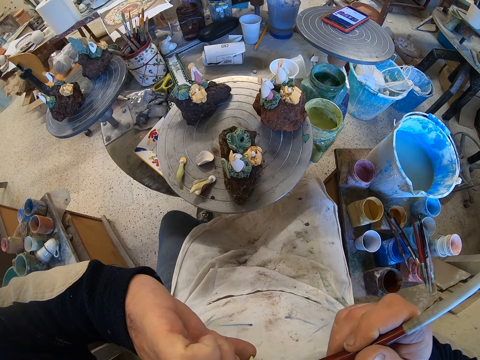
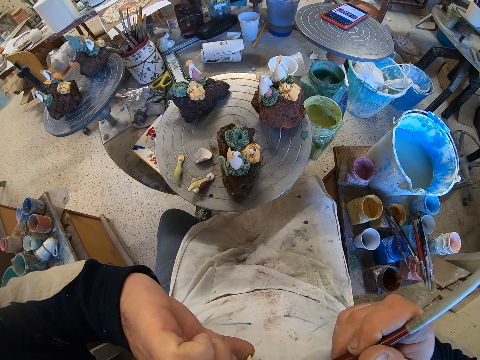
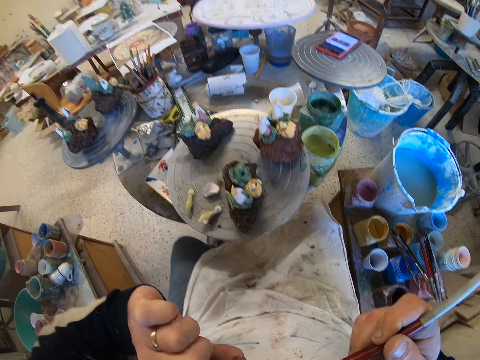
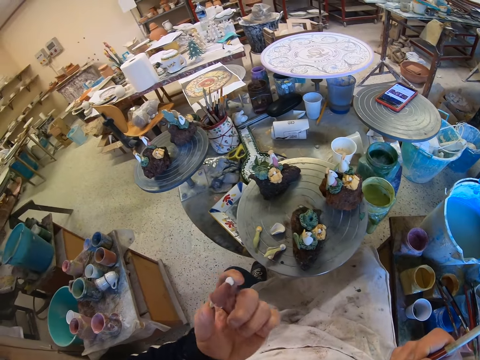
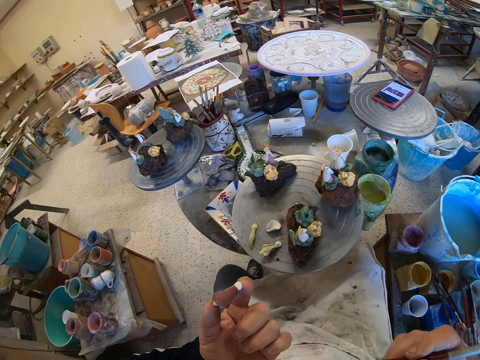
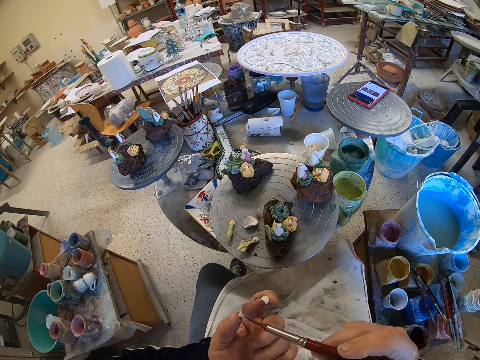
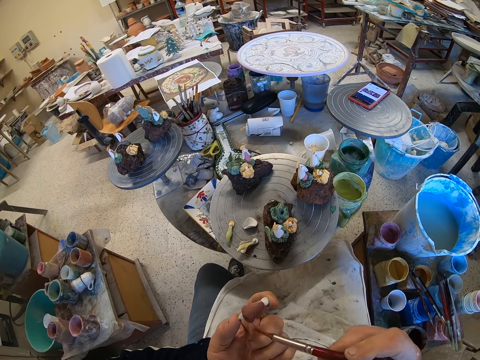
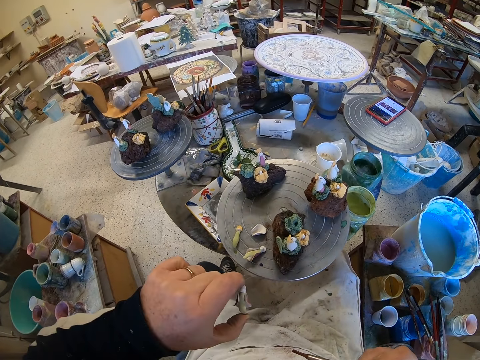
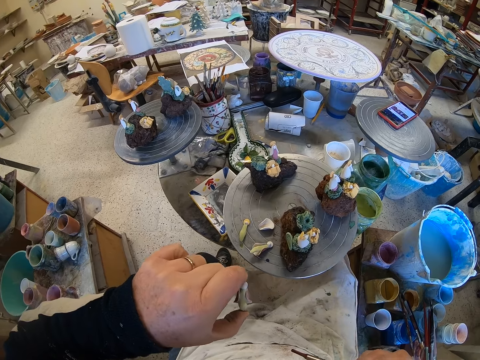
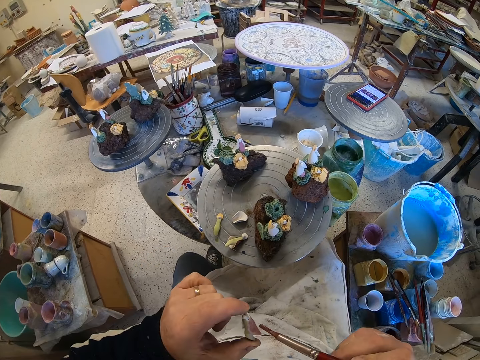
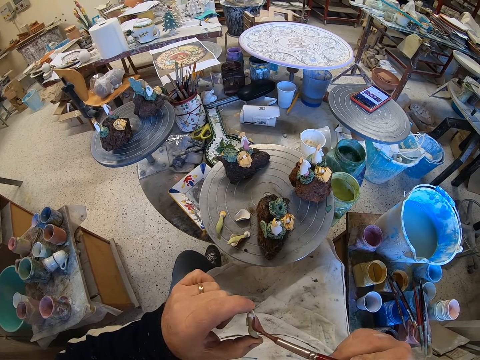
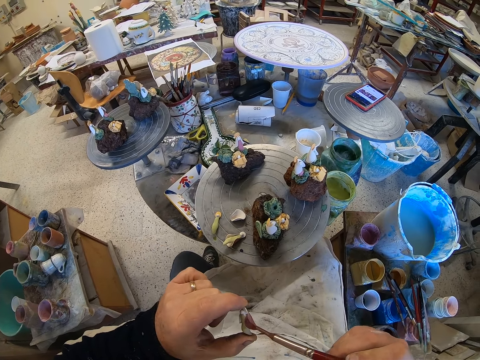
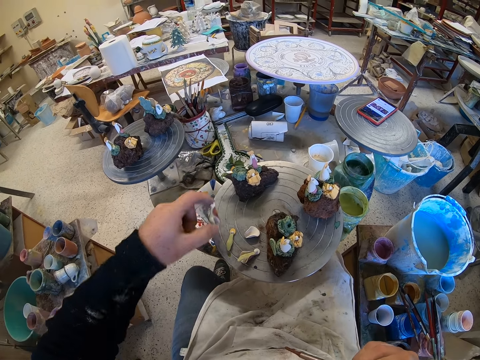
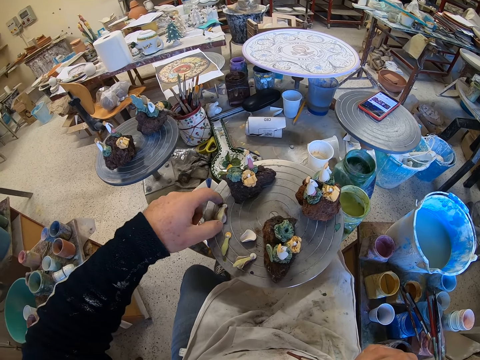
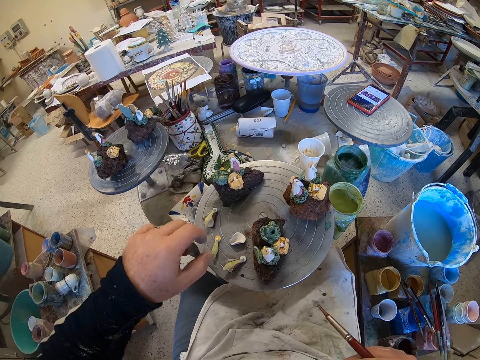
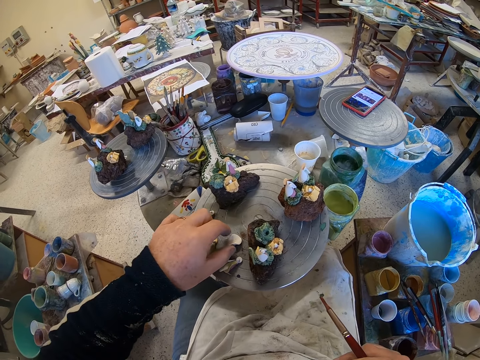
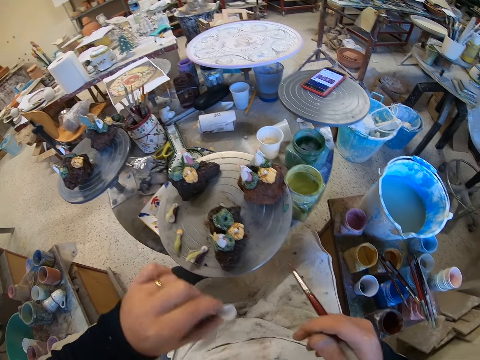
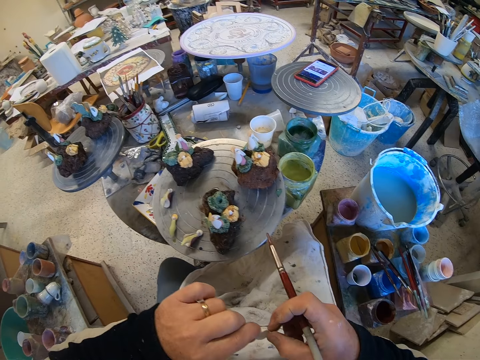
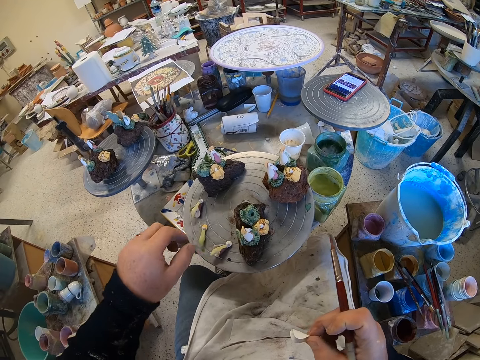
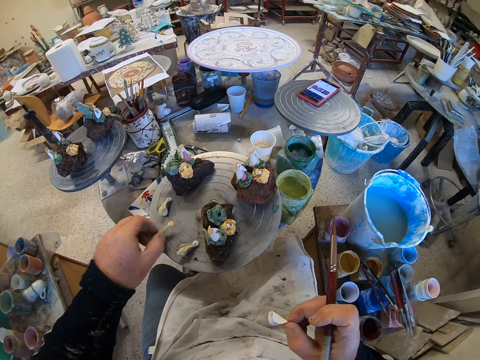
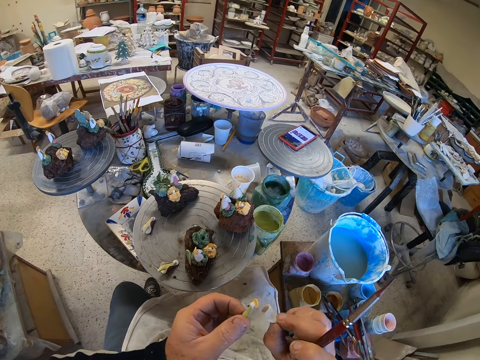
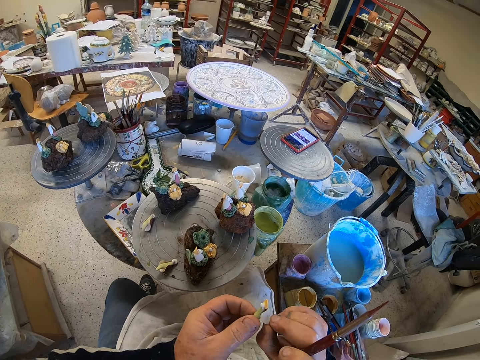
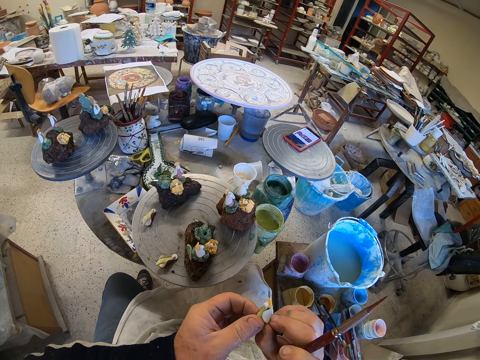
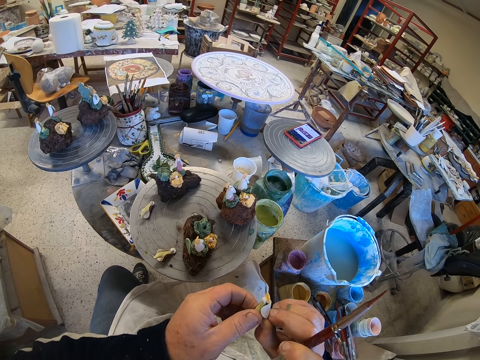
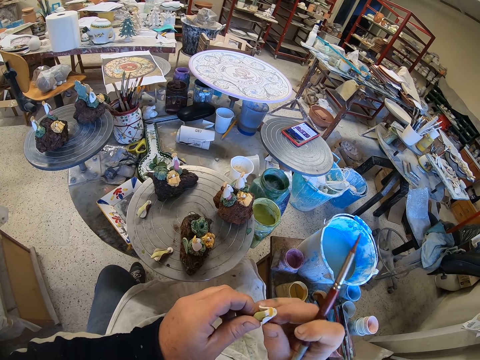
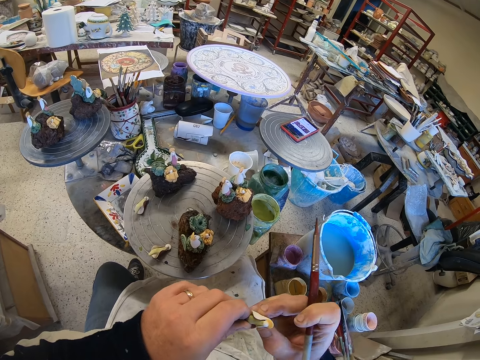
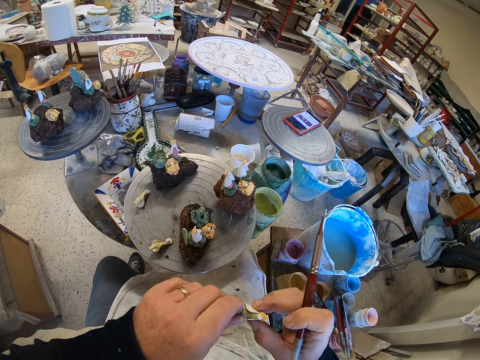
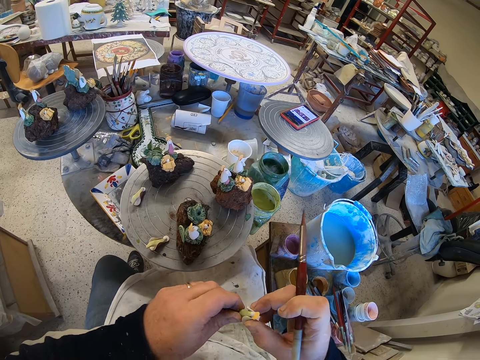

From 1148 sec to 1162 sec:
The camera wearer looks around a garage. He paints a craft model with a paint brush. He adjusts the craft model on his hands. He paints the craft model with the paint brush. He puts down the craft model on a stool. He picks up the craft model from the stool. He adjusts the craft model on his hands.

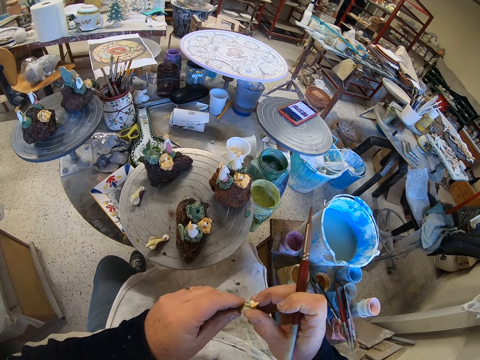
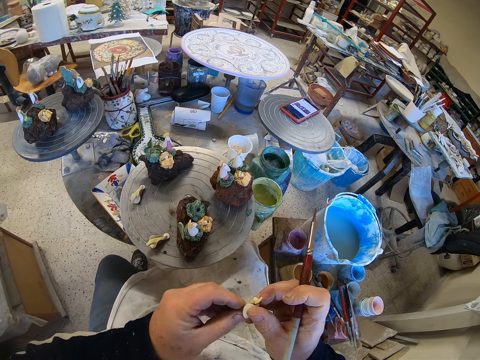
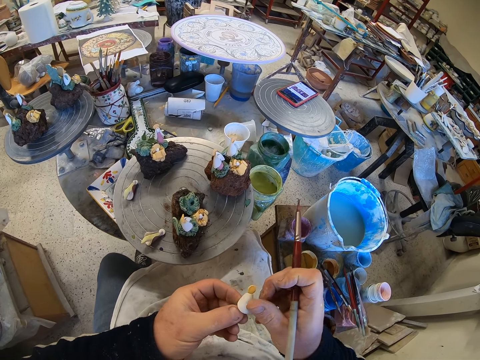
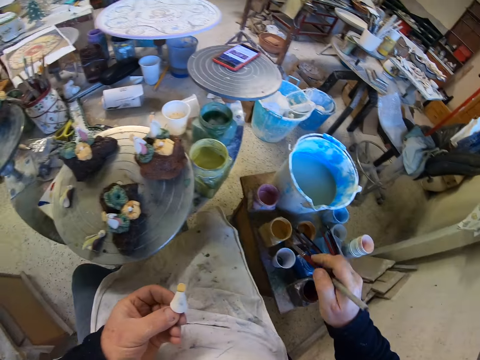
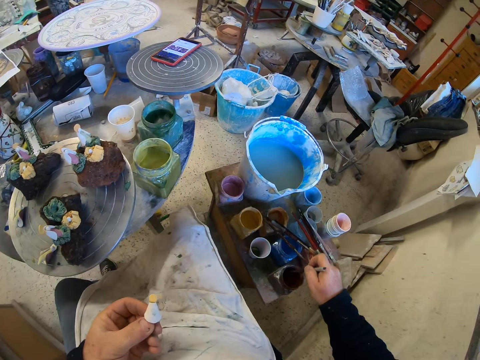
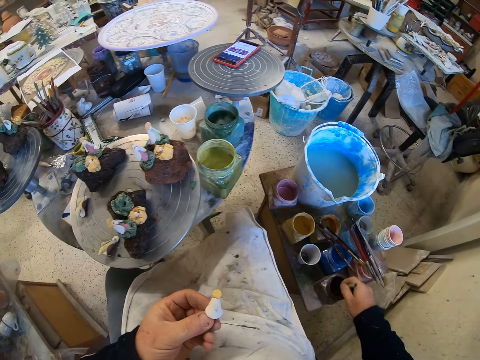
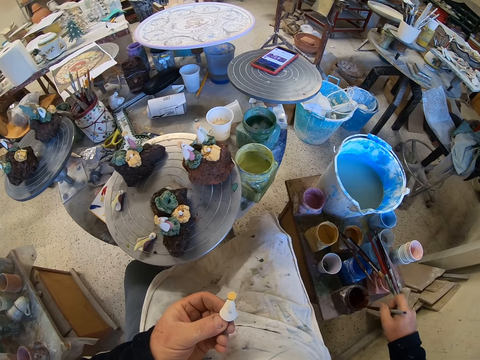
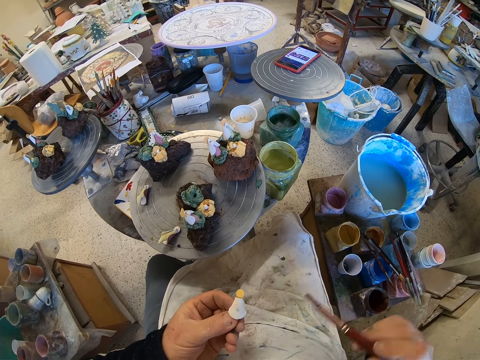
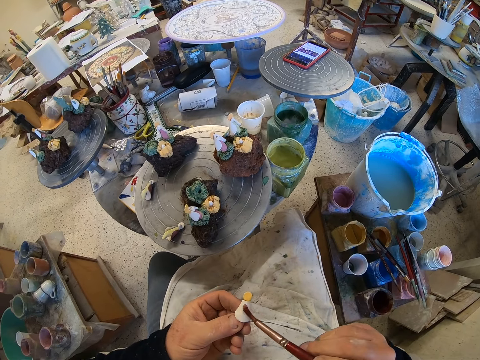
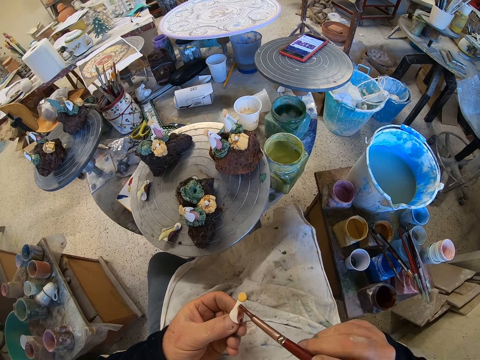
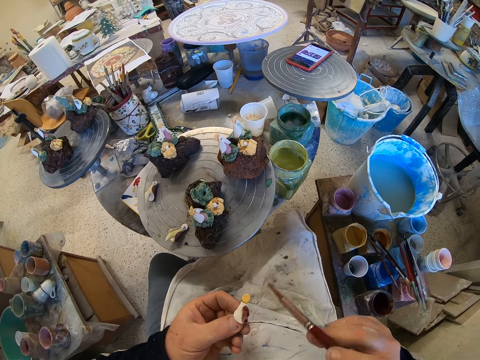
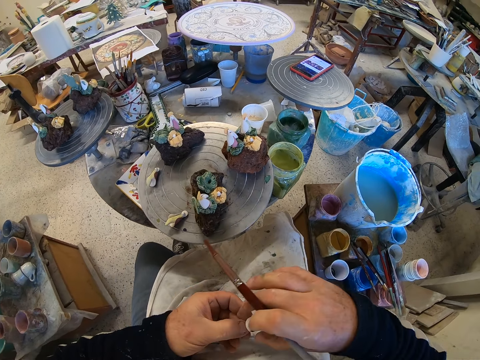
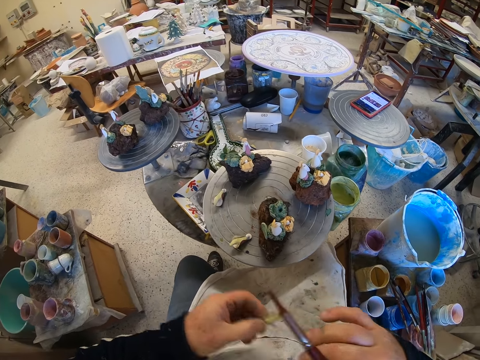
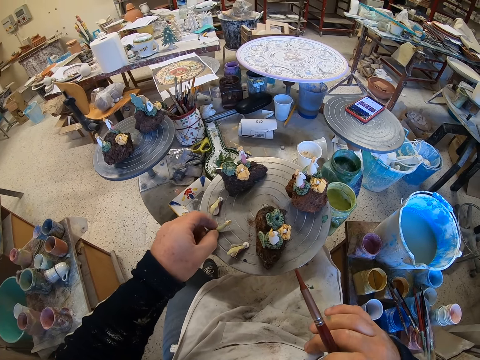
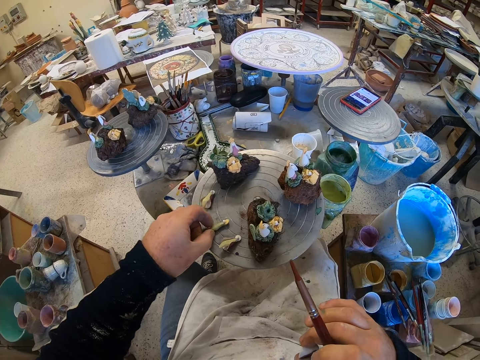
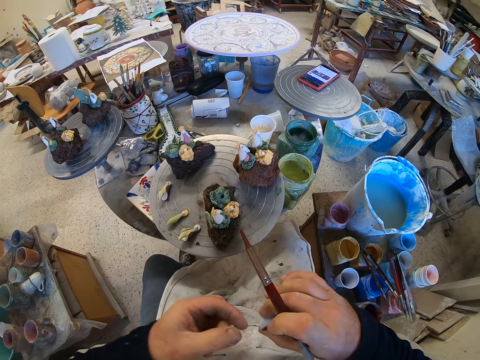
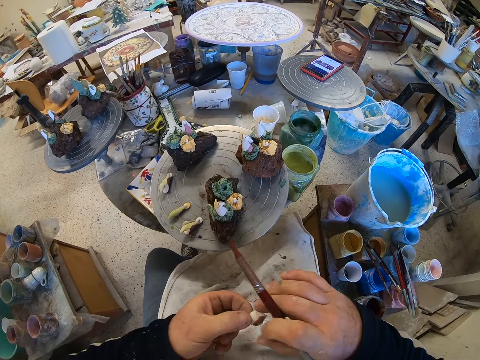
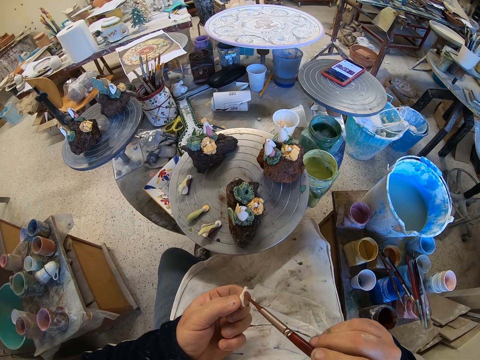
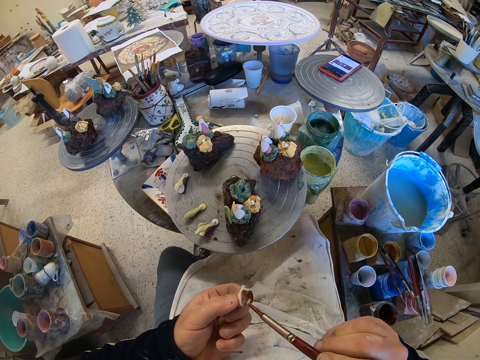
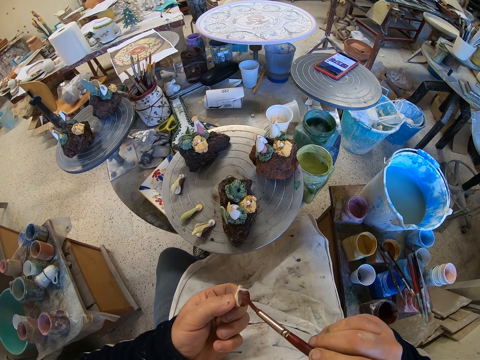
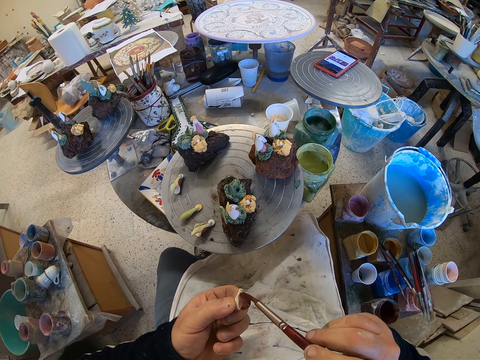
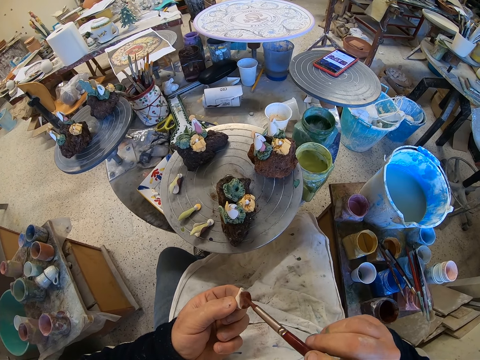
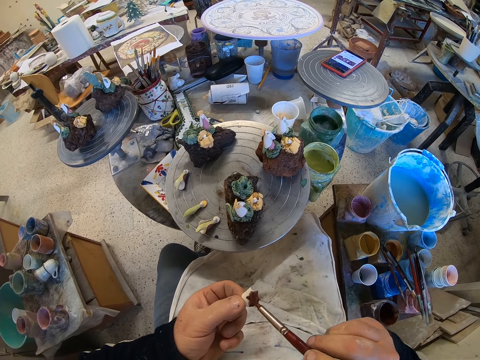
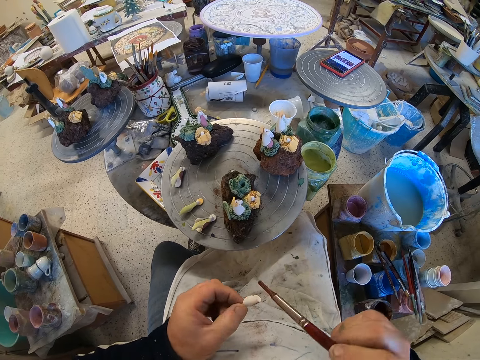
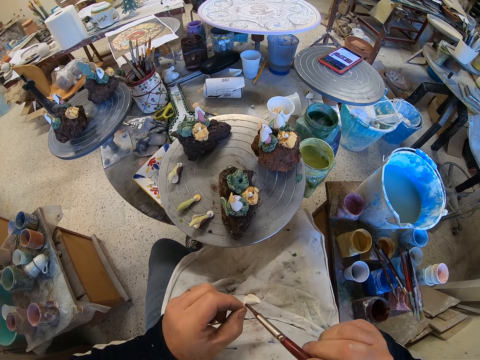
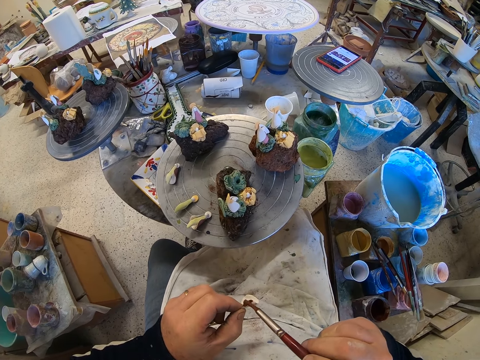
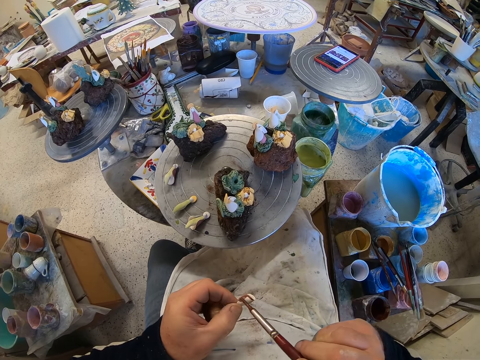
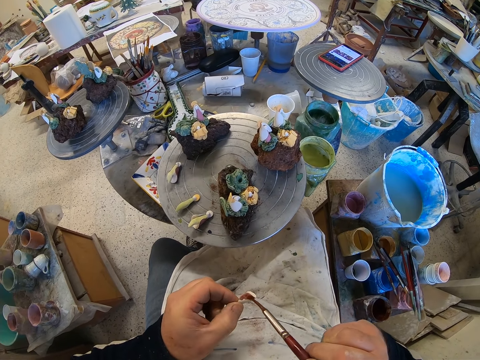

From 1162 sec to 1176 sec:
The camera wearer scoops paint from a paint can. They paint a craft model with a paint brush. They look around a garage. They put down the craft model on a stool. They paint the craft model with the paint brush.
